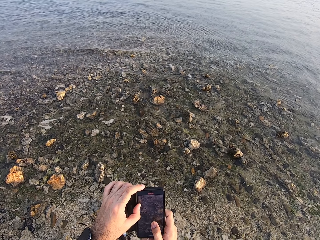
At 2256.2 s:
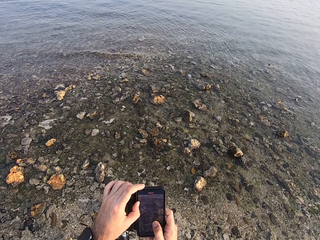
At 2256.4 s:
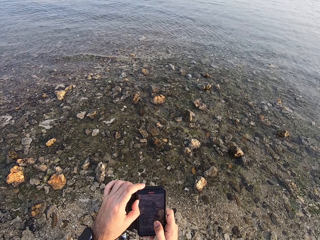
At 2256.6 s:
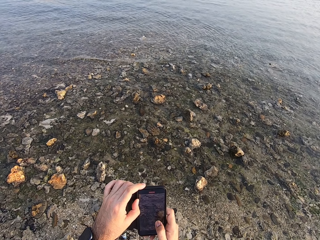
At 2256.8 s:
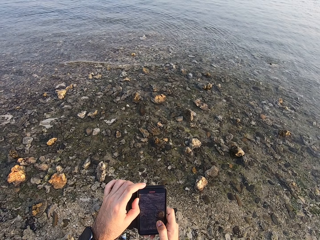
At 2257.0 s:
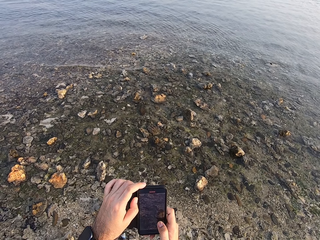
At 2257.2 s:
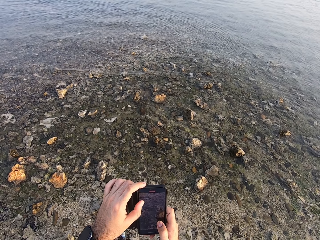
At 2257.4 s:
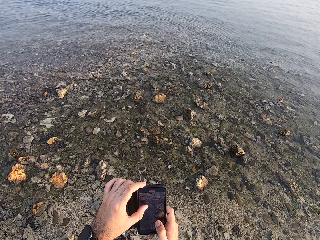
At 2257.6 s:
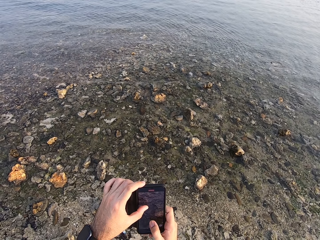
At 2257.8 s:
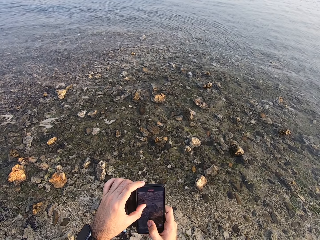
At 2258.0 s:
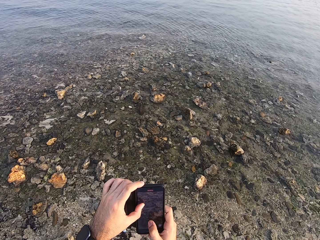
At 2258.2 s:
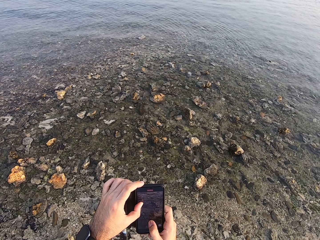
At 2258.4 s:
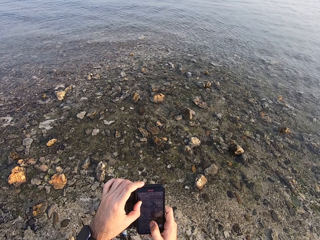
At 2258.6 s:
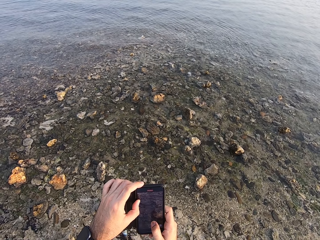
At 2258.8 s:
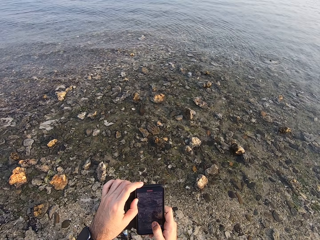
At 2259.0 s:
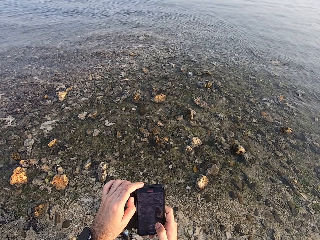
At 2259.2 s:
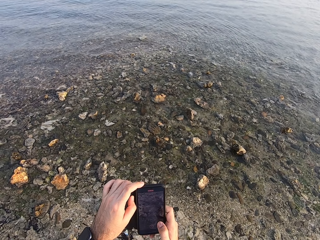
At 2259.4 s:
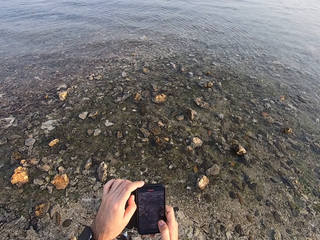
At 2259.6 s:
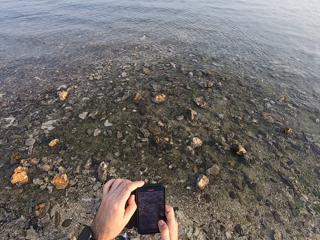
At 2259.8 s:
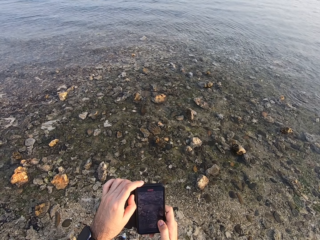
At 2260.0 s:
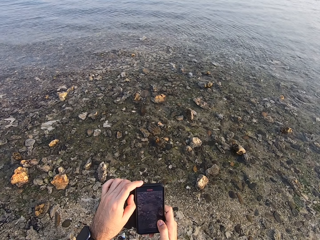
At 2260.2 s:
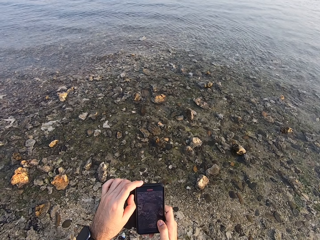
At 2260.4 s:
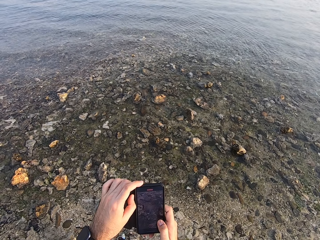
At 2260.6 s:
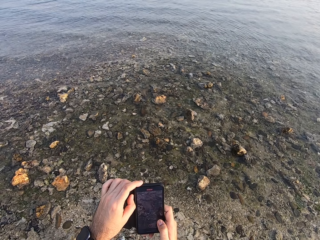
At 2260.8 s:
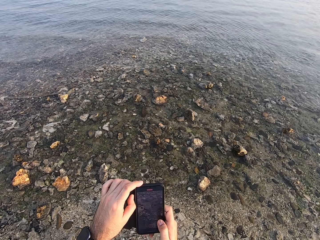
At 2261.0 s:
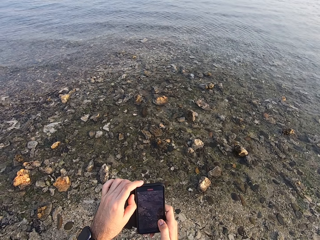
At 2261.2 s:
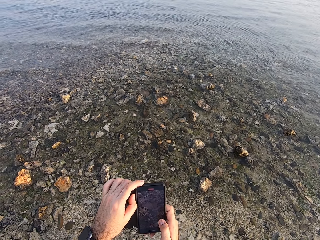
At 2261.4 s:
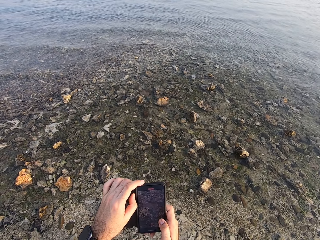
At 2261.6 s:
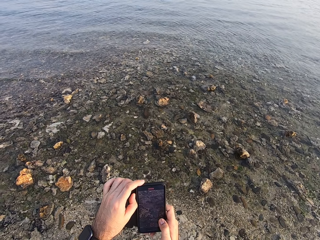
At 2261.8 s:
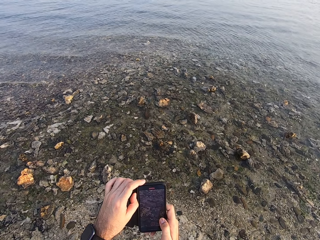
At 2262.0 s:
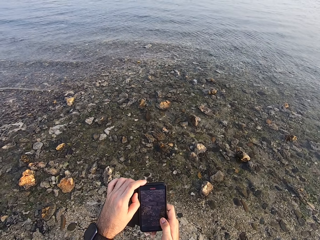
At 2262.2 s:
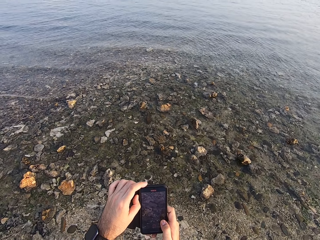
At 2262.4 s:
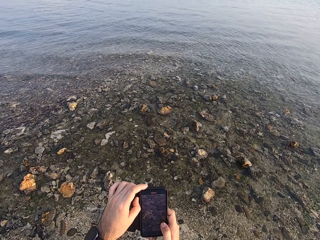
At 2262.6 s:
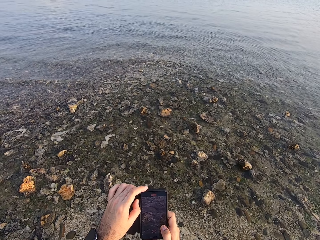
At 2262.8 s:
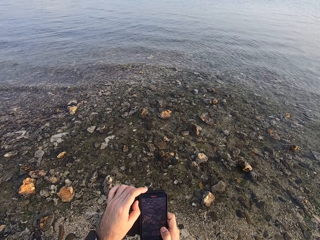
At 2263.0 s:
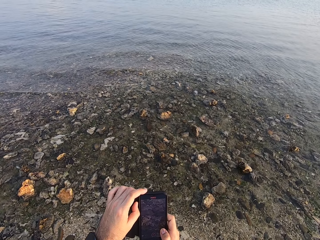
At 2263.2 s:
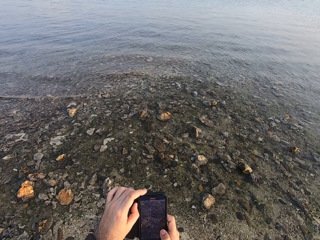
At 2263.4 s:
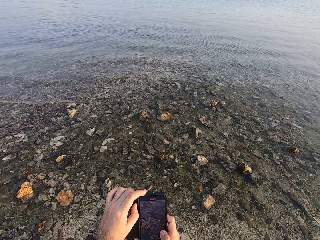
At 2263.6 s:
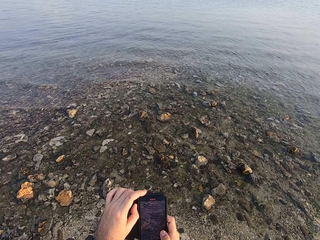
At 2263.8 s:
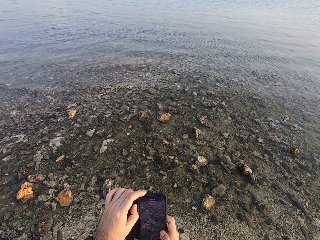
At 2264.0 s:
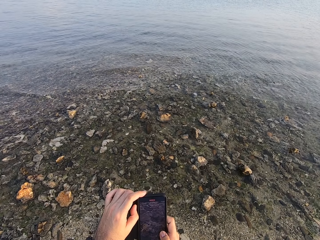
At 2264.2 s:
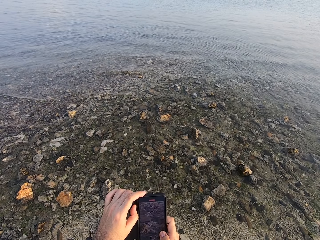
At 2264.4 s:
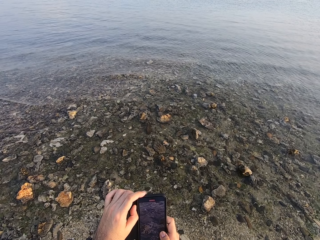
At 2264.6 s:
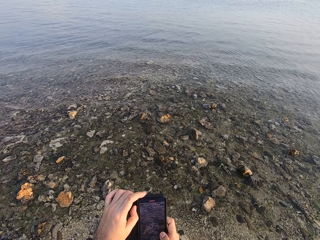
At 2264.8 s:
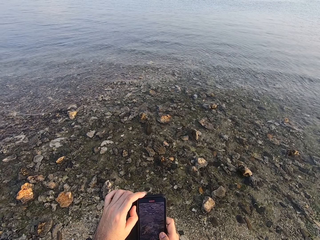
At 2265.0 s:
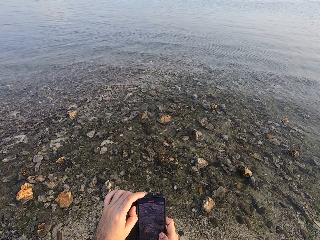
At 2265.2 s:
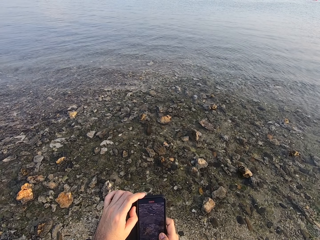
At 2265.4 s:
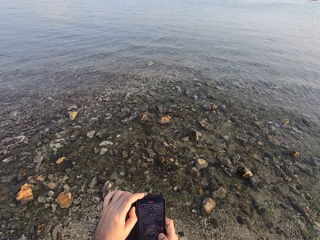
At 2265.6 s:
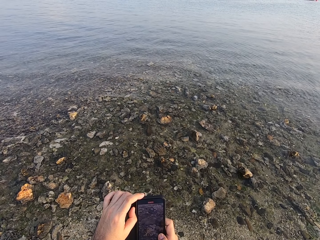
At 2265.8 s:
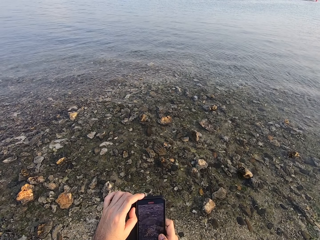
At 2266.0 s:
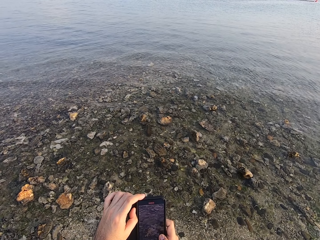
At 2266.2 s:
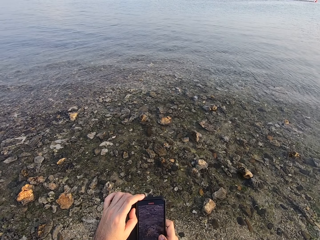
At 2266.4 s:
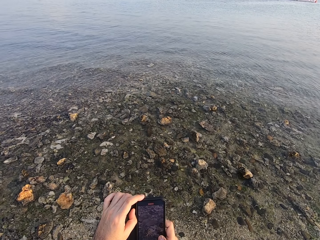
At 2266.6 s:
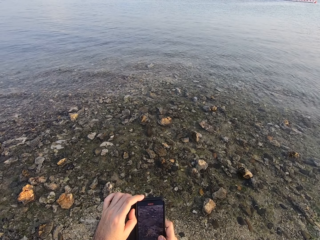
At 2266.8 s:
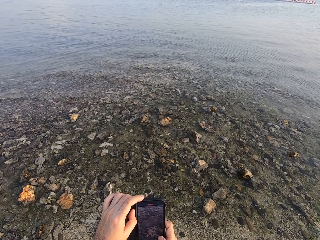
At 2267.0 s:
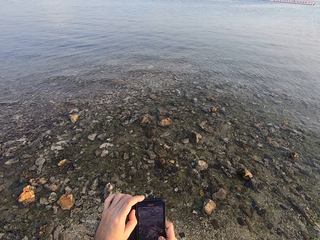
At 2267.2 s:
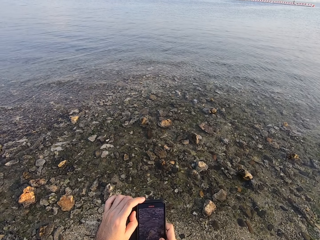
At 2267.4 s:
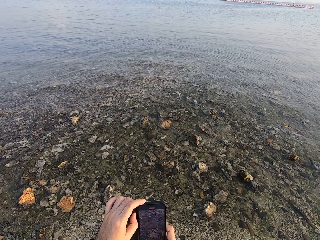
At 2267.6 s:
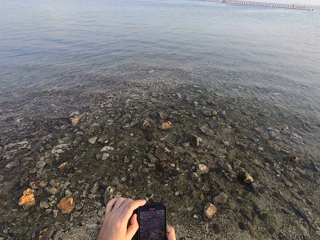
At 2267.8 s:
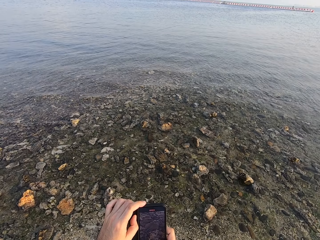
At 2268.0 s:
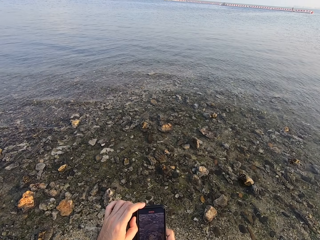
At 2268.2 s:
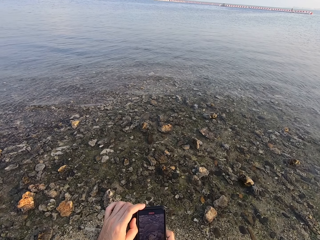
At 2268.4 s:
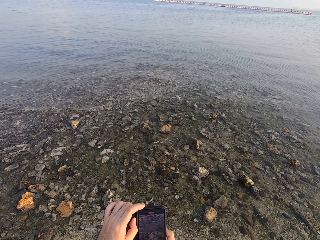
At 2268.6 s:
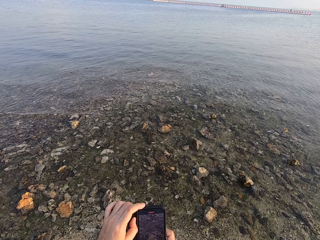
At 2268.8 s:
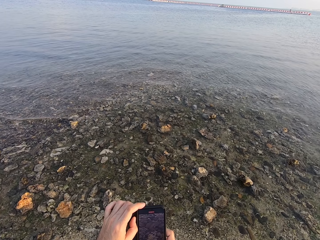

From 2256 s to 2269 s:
The camera wearer records a video.

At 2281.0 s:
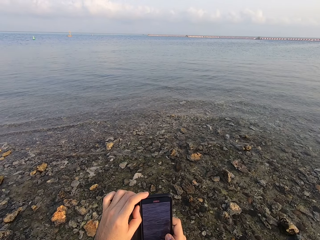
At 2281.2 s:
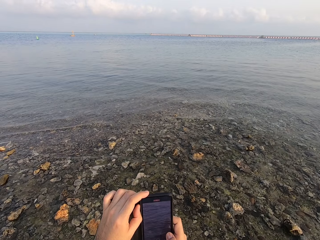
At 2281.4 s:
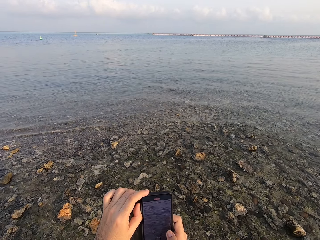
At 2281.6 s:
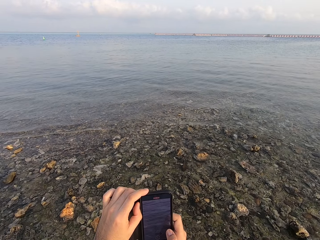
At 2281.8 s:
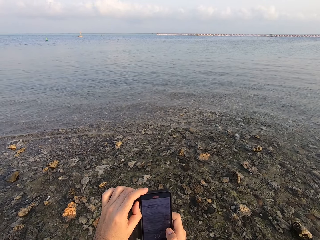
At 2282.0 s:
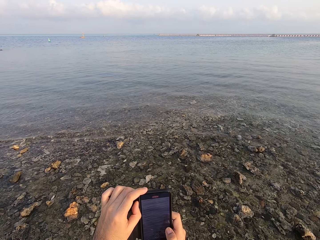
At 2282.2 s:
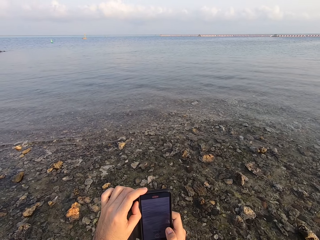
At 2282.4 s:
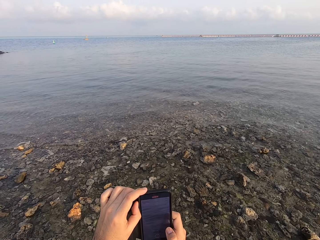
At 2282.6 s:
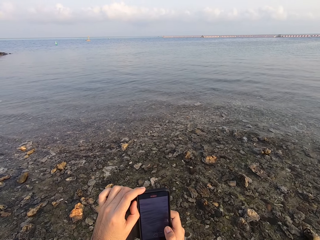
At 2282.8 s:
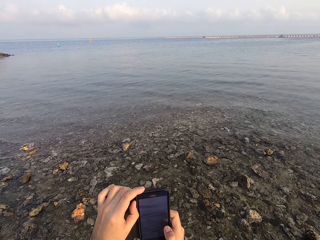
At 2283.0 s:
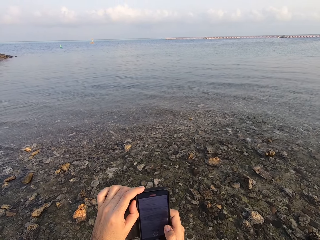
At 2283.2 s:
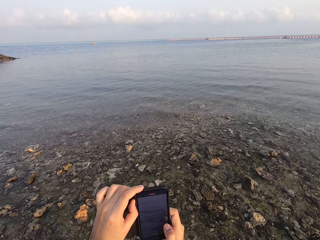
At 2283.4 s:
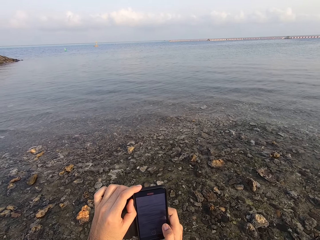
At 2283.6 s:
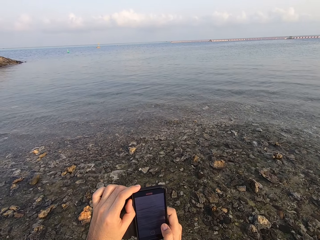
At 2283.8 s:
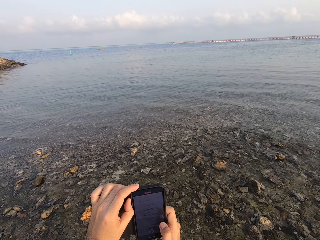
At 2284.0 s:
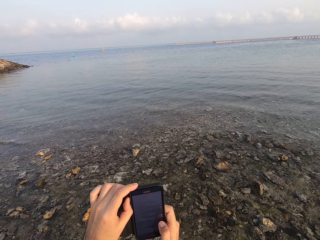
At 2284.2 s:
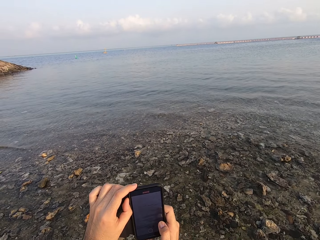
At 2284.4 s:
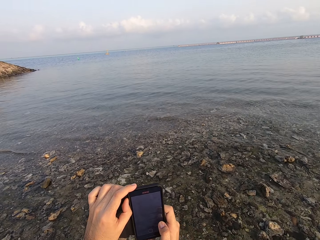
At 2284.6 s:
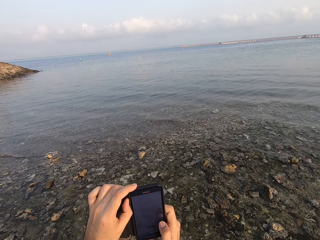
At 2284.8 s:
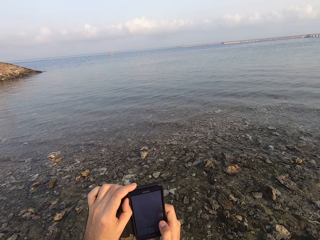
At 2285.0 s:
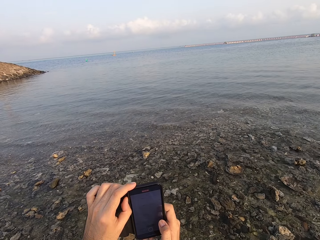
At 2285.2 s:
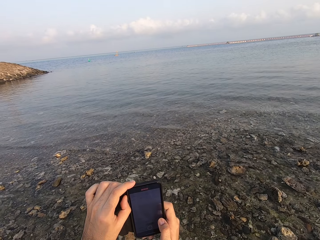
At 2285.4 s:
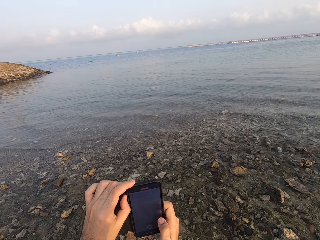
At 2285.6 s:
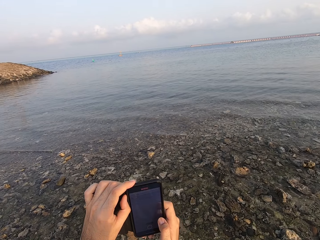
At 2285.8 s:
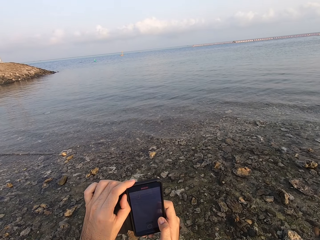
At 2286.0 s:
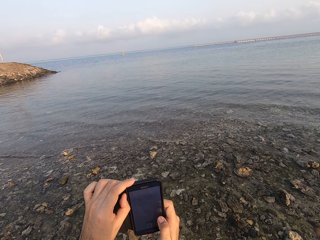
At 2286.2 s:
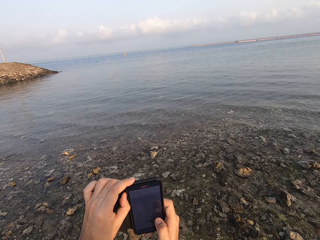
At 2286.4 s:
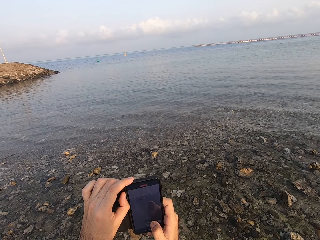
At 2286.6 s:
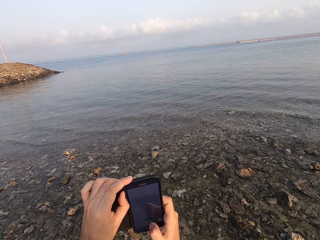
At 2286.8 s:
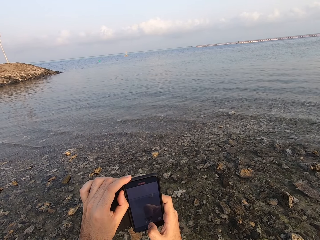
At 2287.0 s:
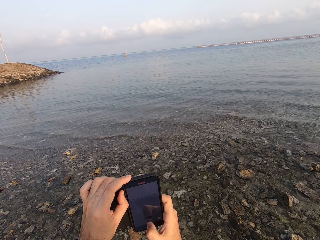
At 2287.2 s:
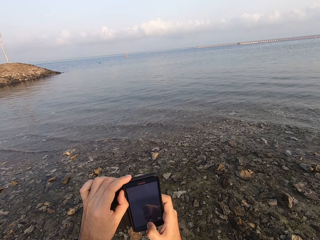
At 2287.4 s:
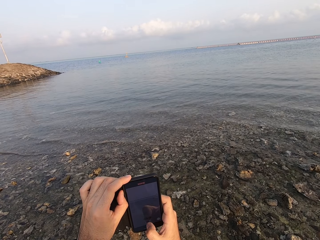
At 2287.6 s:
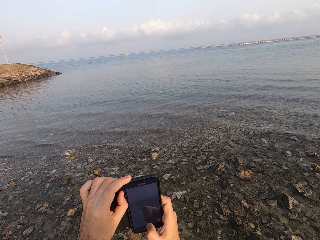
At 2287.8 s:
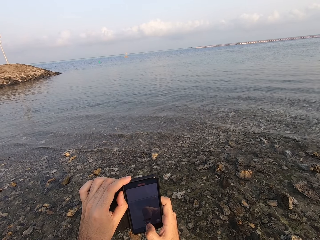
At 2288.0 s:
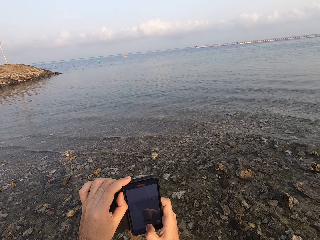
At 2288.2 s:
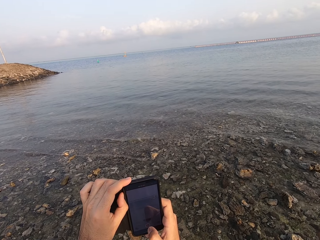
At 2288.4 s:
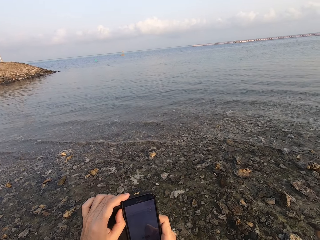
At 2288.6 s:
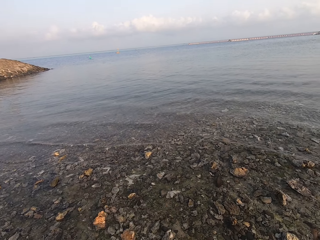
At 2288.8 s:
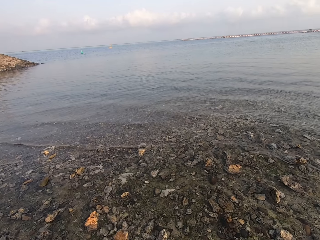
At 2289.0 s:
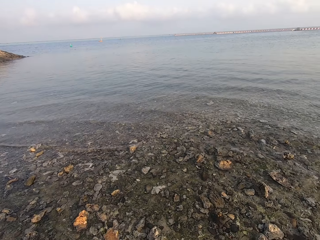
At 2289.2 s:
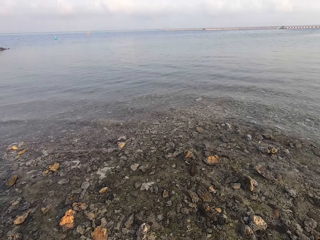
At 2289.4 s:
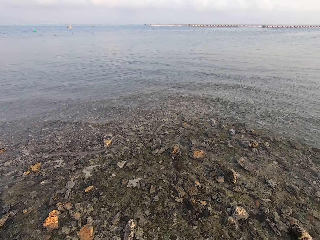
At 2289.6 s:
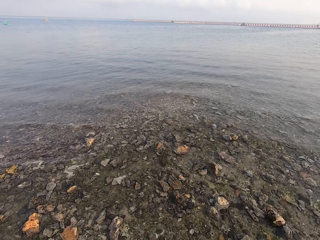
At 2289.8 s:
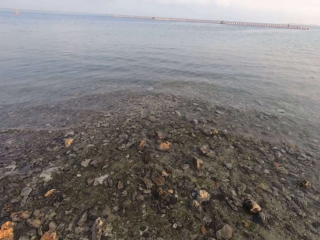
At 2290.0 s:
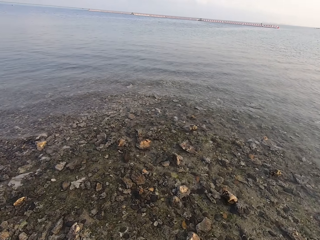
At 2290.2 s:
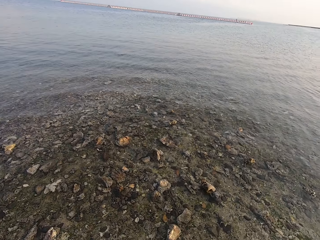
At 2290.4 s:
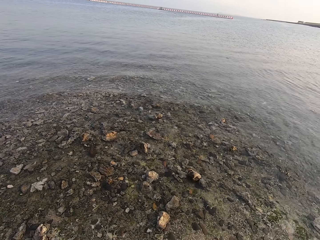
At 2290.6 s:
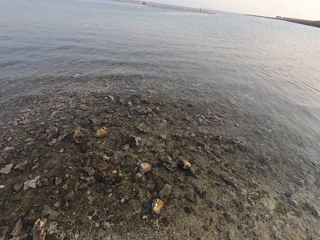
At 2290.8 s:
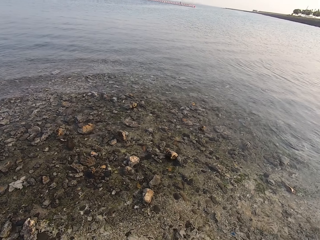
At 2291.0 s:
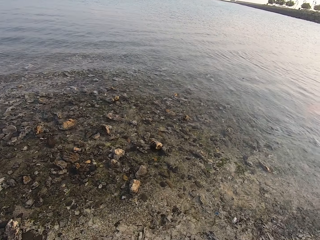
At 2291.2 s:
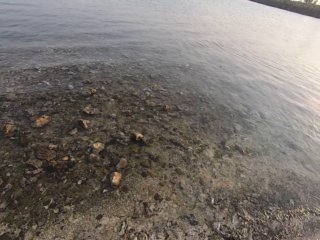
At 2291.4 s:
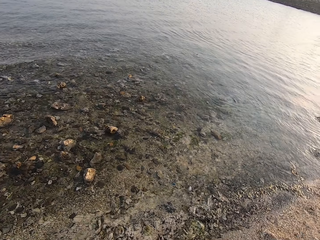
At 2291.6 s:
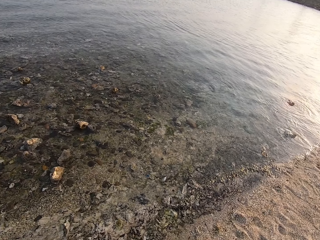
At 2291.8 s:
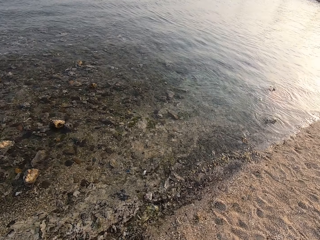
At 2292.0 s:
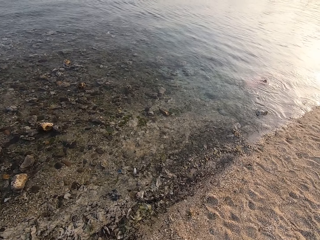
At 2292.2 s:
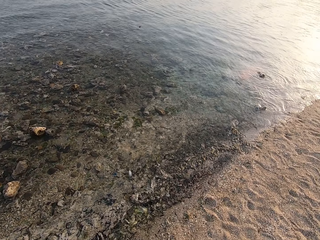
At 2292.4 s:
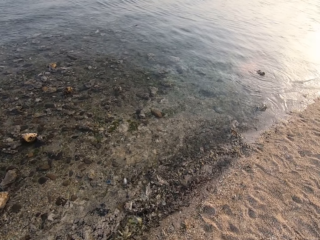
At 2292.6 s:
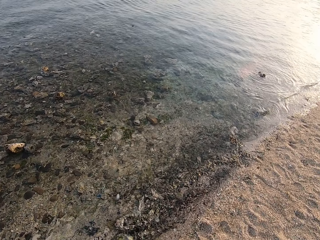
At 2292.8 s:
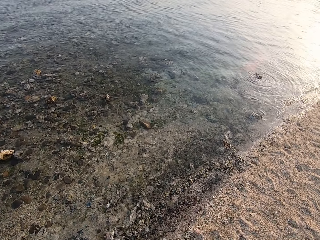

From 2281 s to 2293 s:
The camera wearer moves his hand around. He uses his phone. He takes a picture. He walks around the beach. He looks around.
